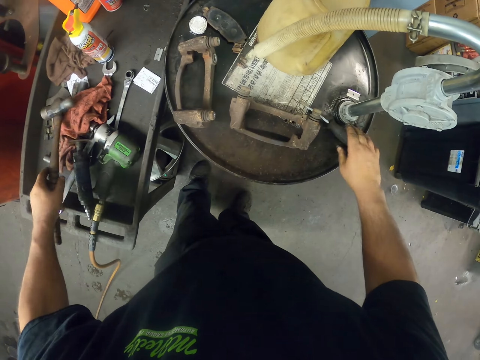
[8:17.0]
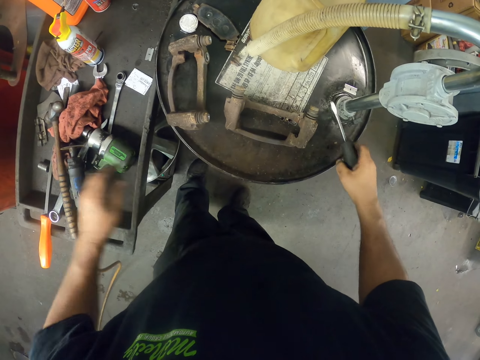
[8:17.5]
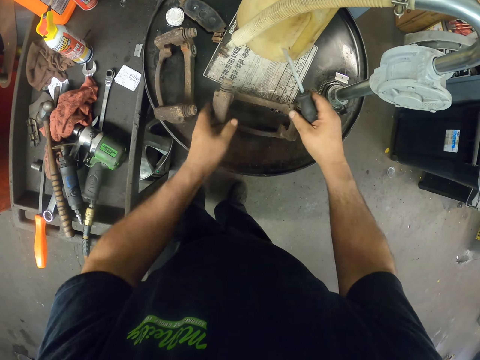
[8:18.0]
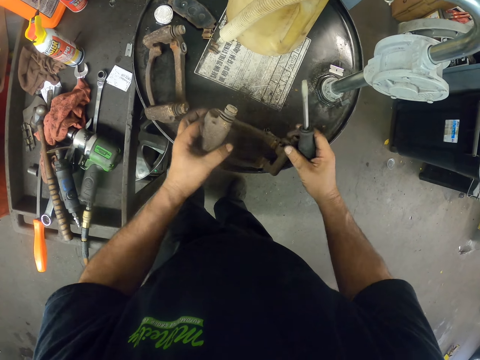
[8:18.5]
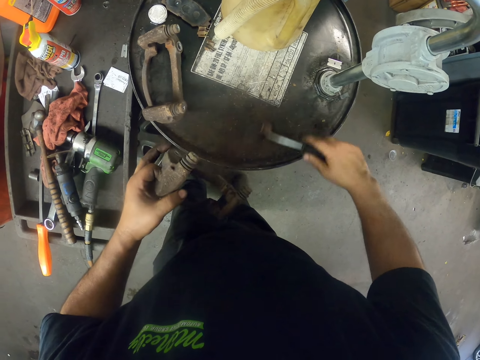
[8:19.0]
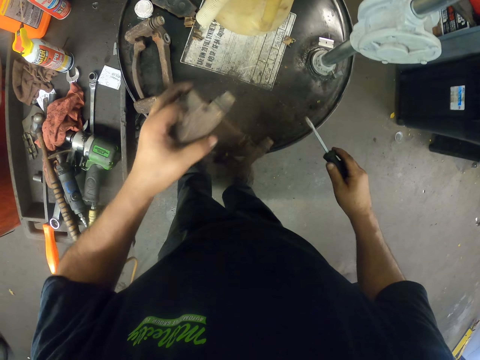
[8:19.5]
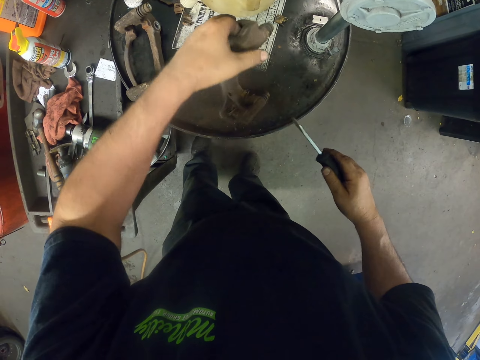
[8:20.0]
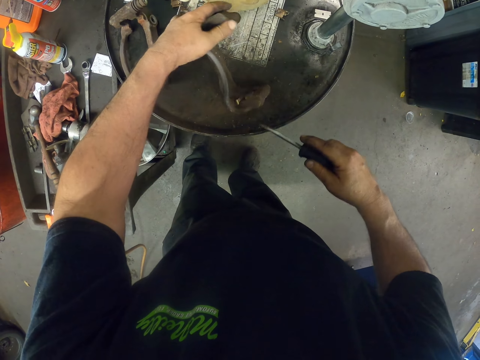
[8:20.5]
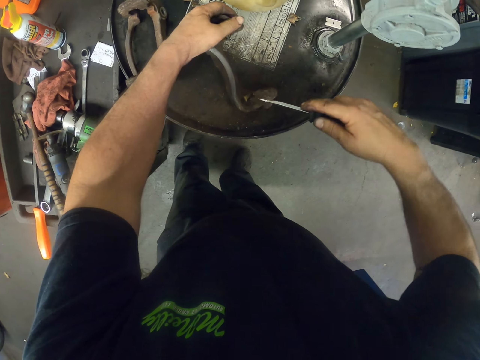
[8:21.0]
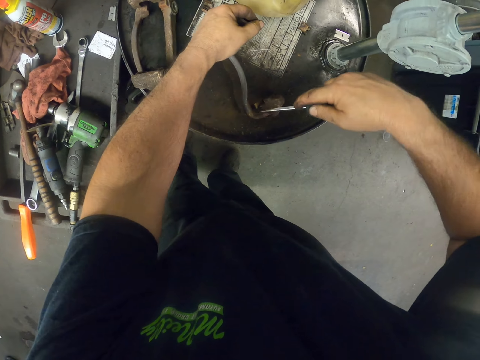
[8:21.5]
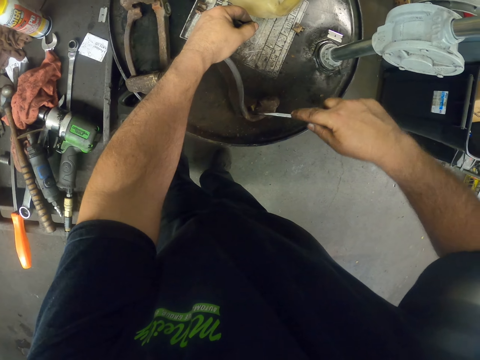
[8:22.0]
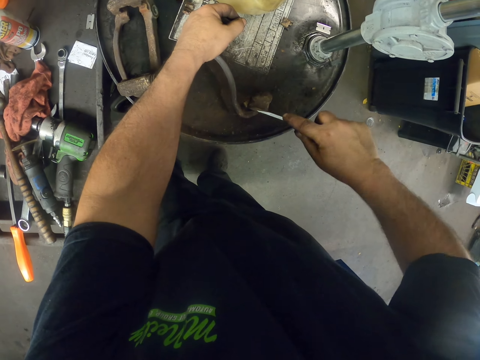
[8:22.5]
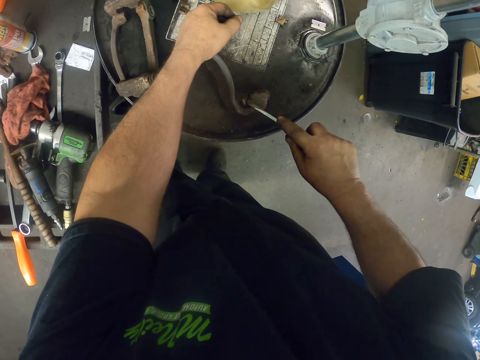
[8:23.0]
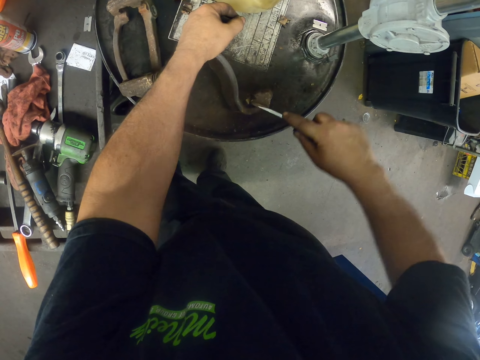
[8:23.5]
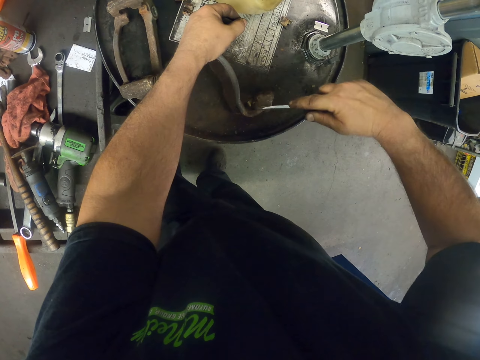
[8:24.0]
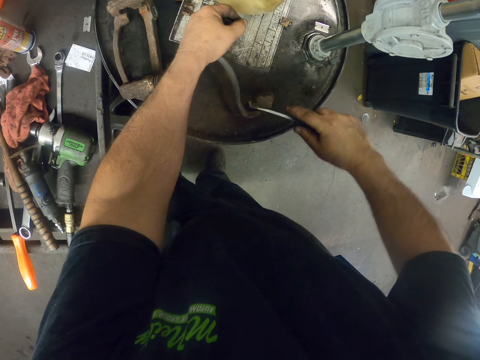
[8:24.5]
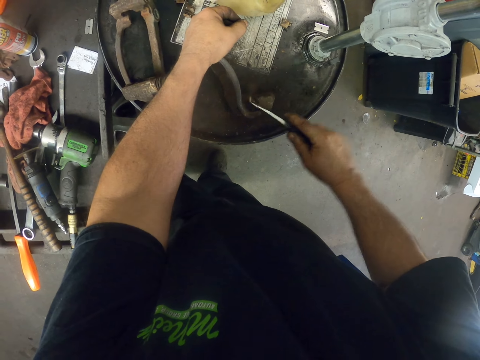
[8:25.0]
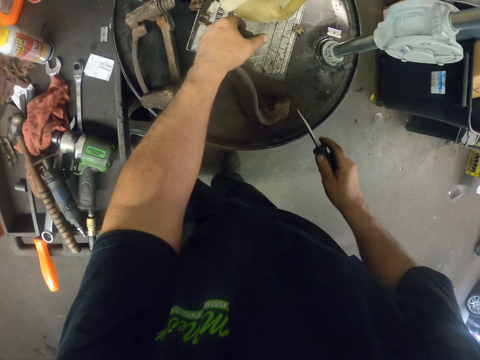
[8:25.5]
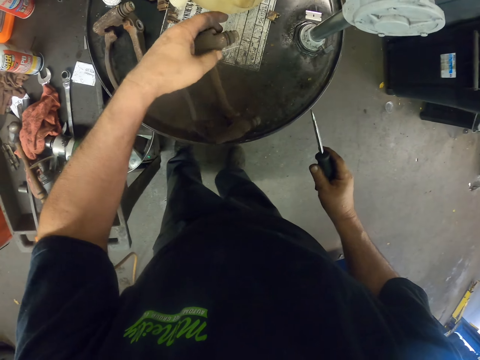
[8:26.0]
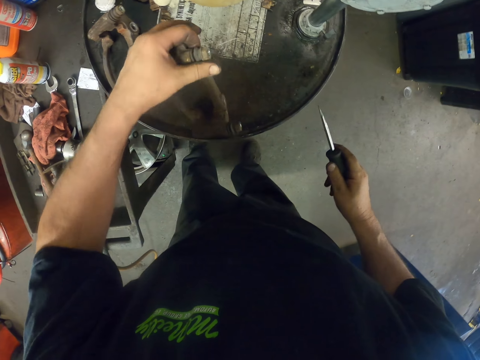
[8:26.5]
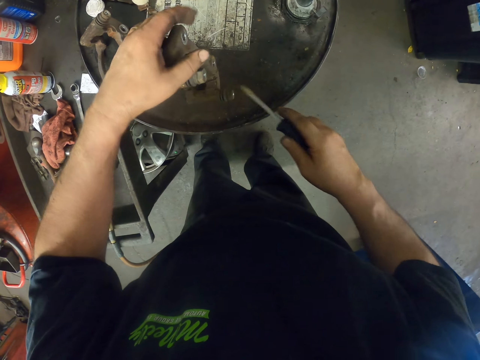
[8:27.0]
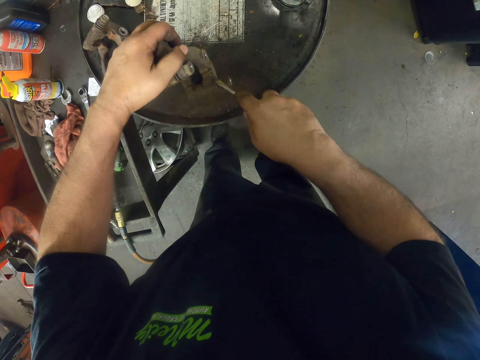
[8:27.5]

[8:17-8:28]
The camera wearer puts the hammer on the tools. They remove something from a steel component with a screwdriver.

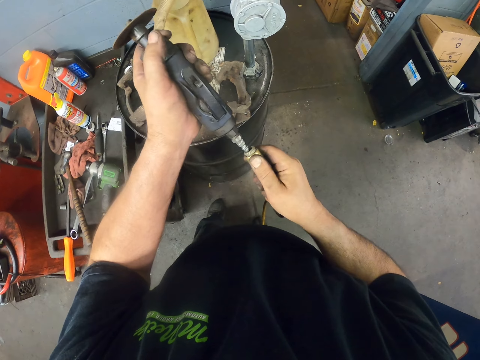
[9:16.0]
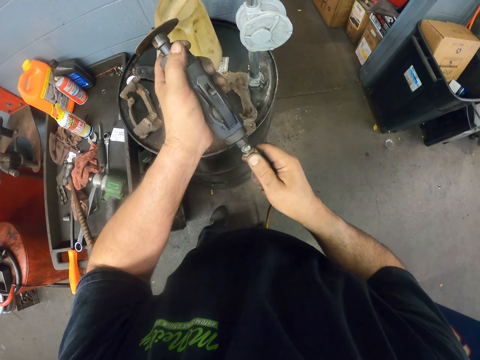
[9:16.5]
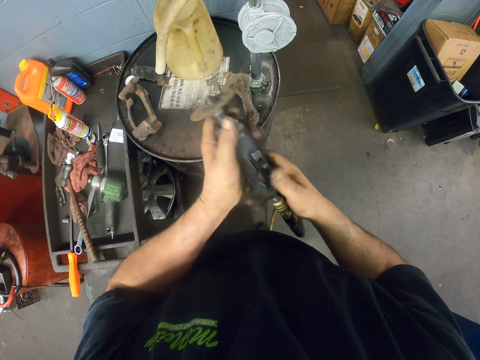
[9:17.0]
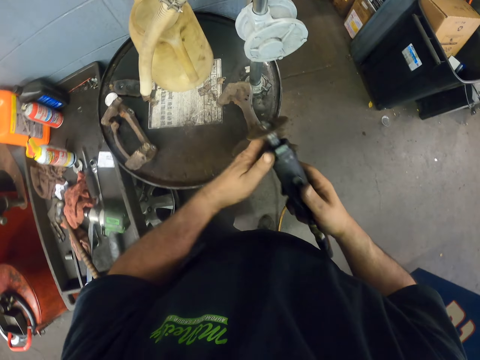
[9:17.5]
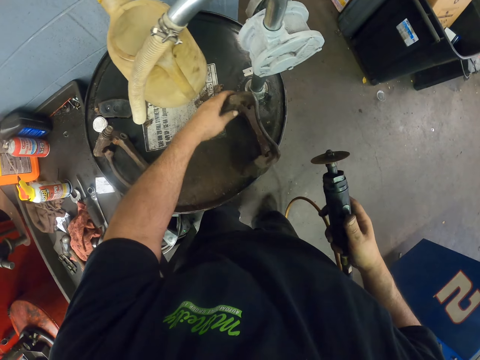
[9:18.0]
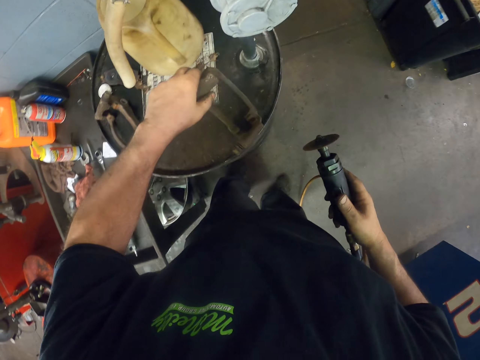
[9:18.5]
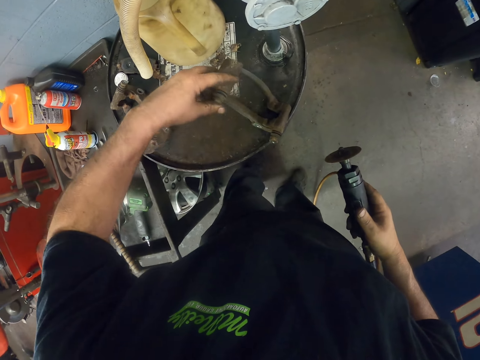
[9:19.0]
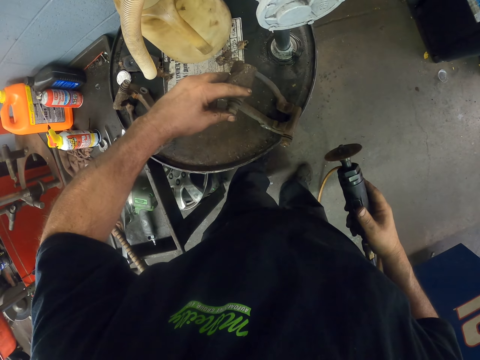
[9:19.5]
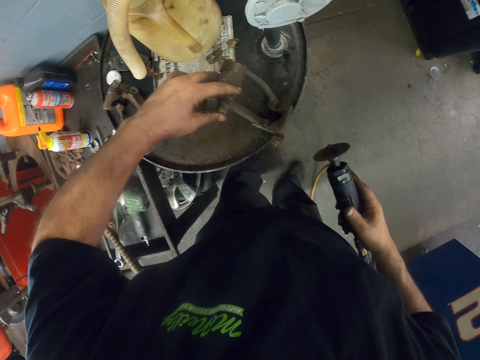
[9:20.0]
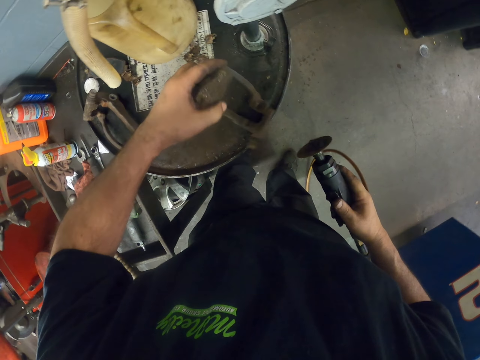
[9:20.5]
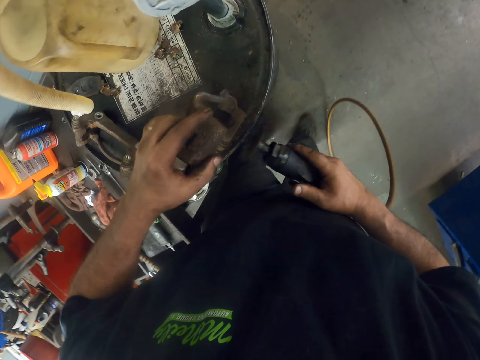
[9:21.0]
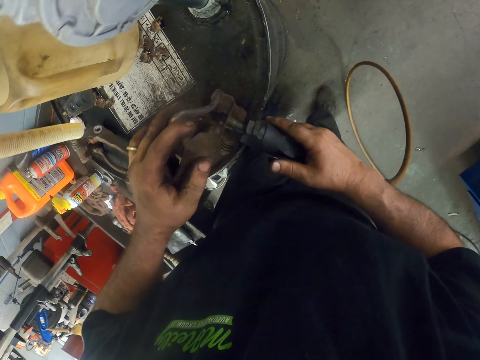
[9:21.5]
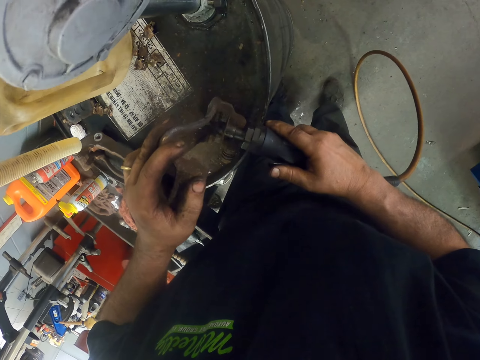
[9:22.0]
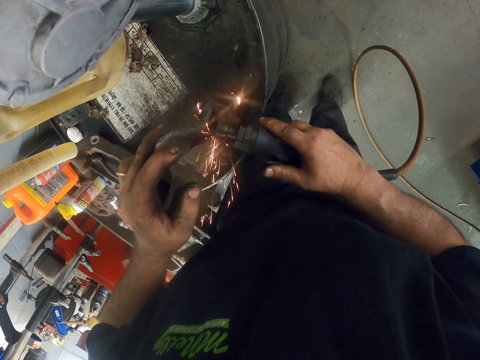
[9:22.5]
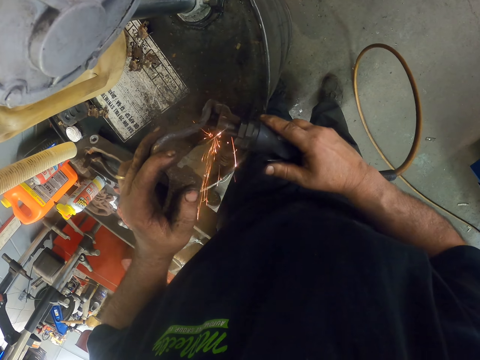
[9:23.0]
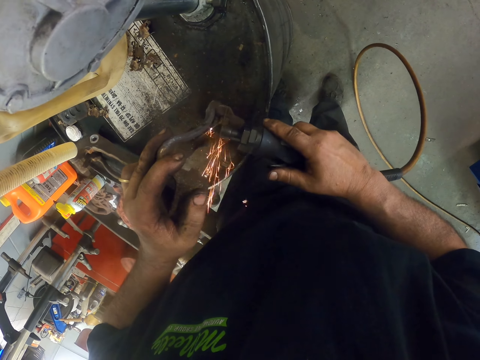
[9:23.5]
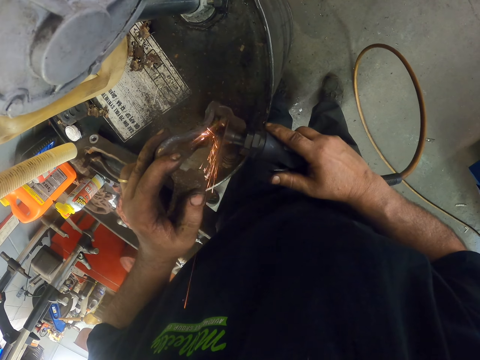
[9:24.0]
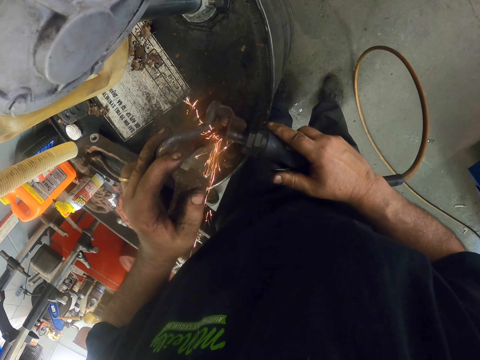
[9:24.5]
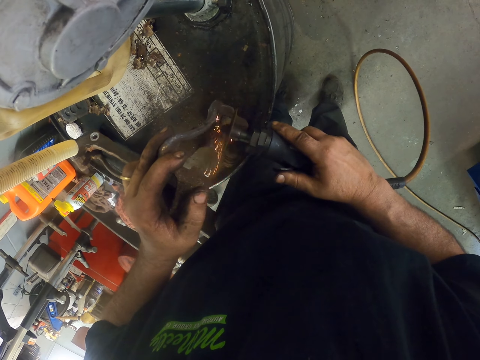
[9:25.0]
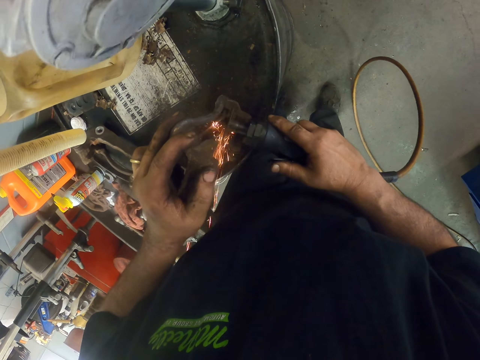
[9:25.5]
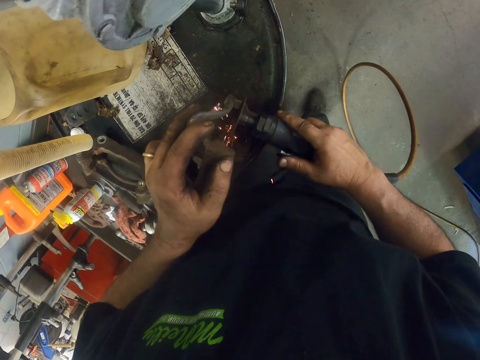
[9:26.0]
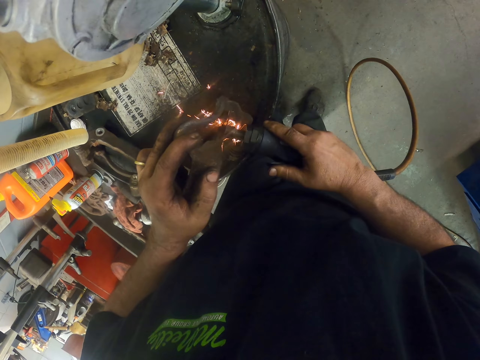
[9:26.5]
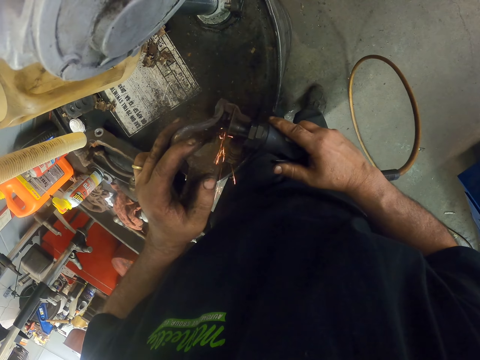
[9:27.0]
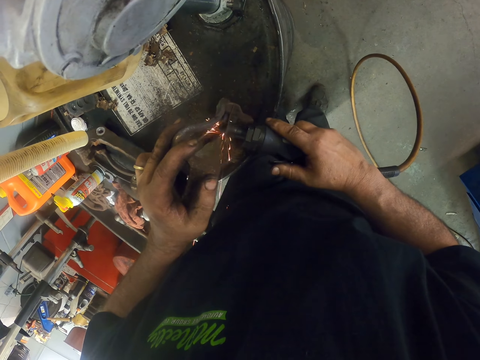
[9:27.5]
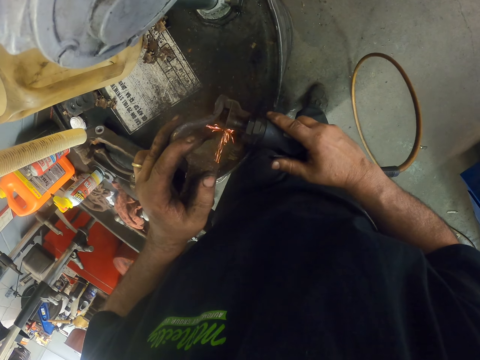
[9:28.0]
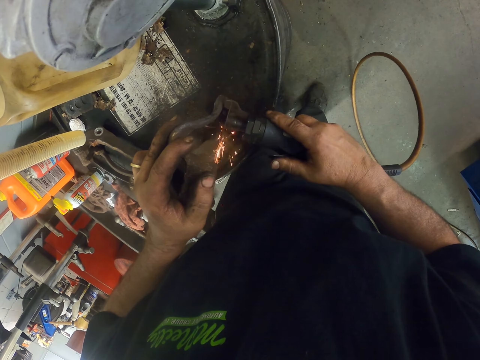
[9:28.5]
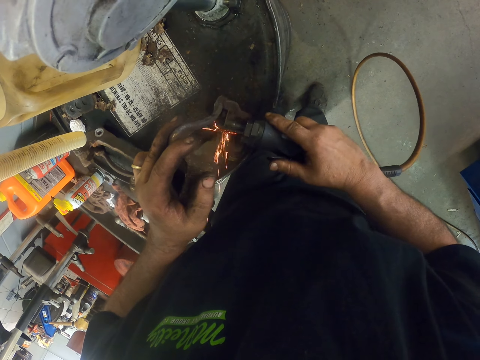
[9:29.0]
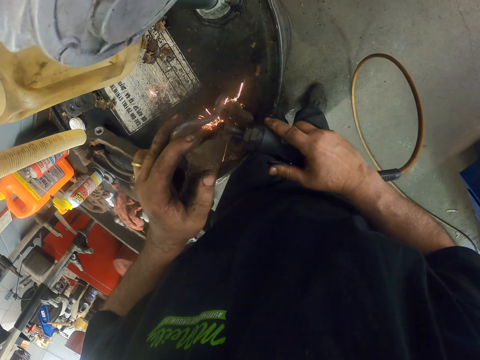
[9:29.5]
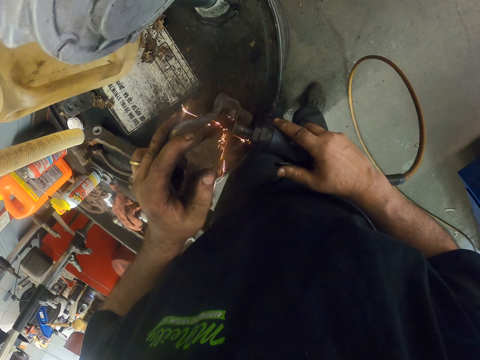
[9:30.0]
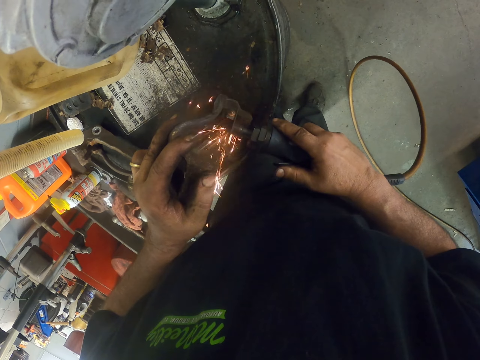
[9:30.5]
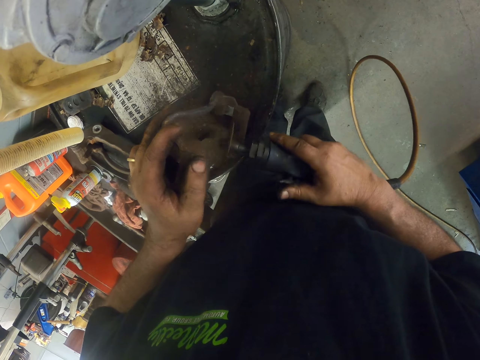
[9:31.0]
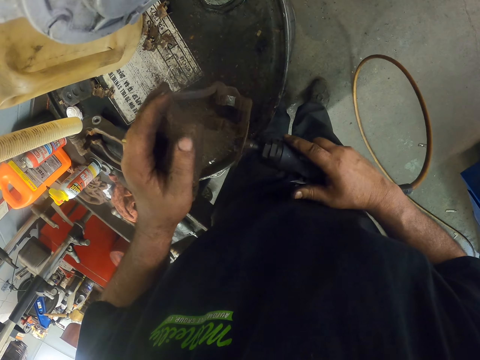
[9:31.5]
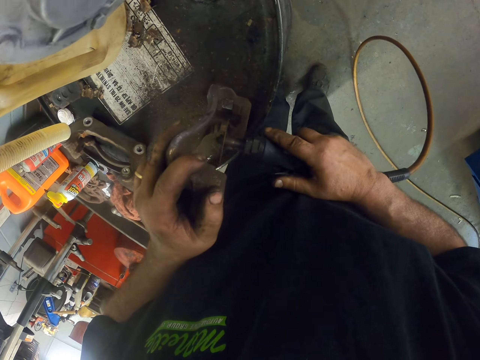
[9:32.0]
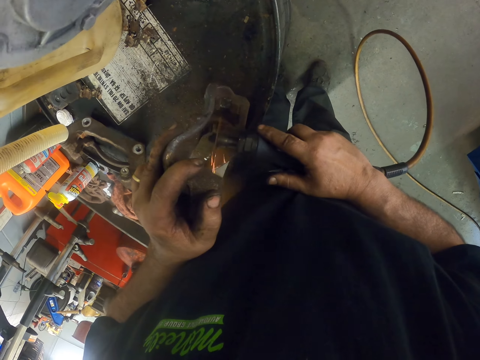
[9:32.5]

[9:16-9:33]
The camera wearer fixes the cable on the air cut-off tool. They weld metal with the air cut-off tool. They grind steel.
